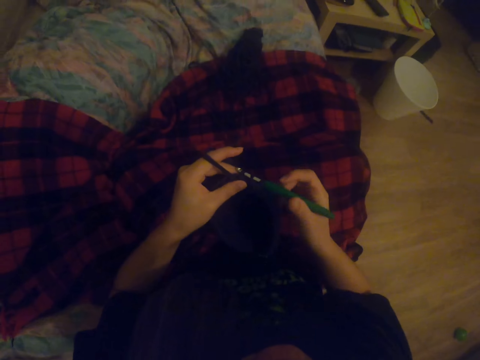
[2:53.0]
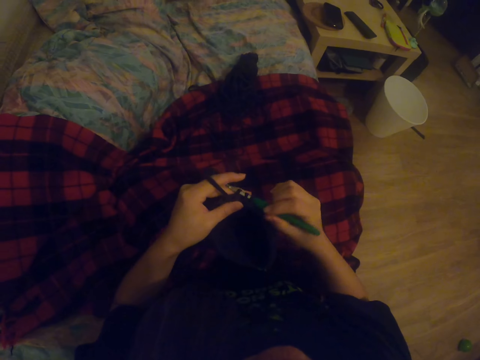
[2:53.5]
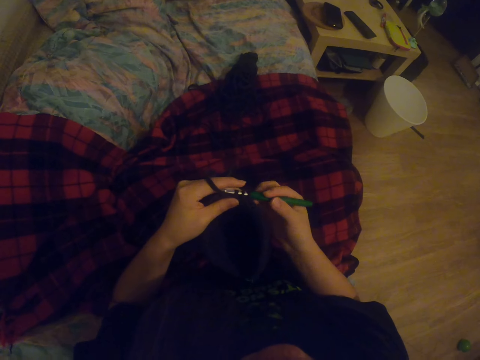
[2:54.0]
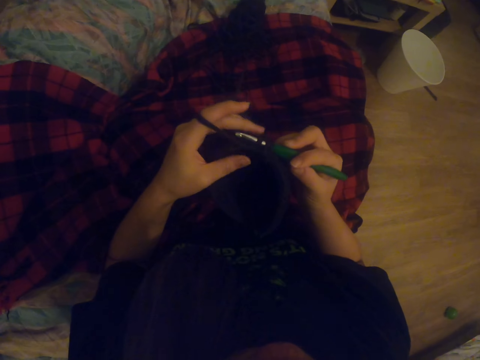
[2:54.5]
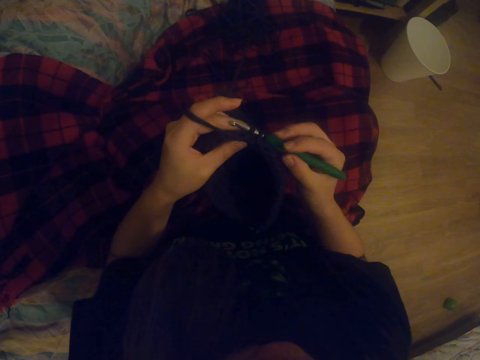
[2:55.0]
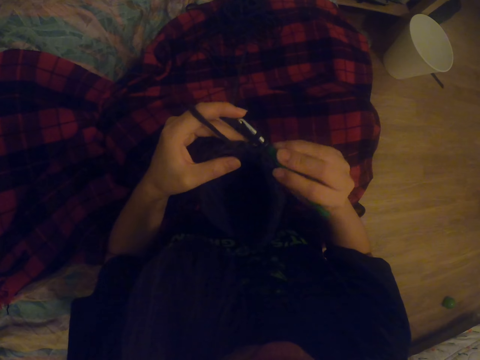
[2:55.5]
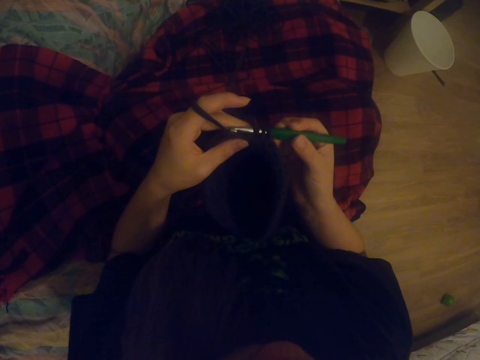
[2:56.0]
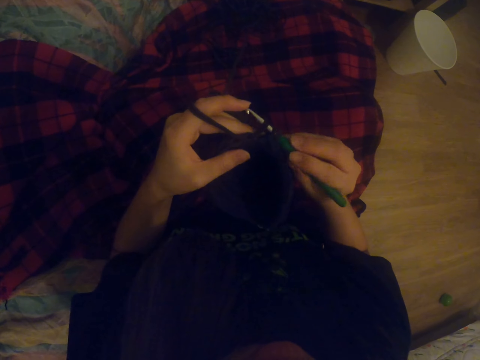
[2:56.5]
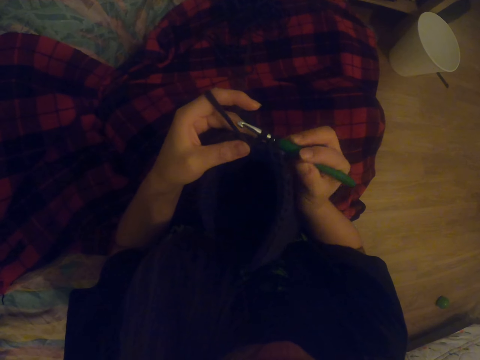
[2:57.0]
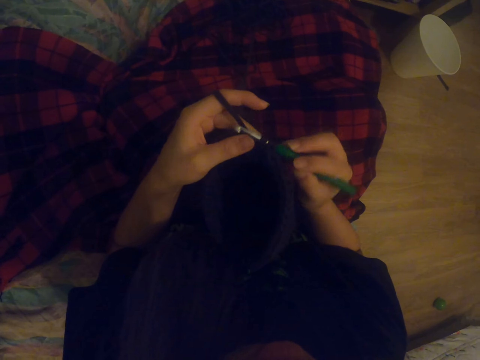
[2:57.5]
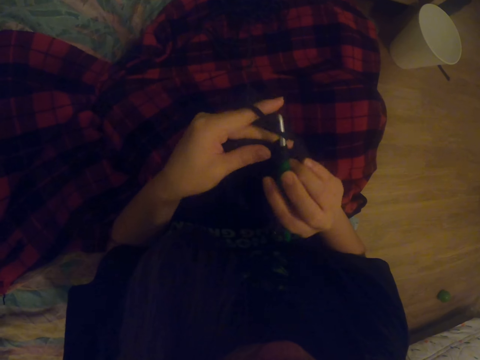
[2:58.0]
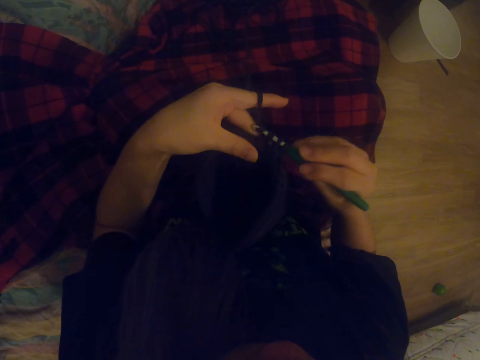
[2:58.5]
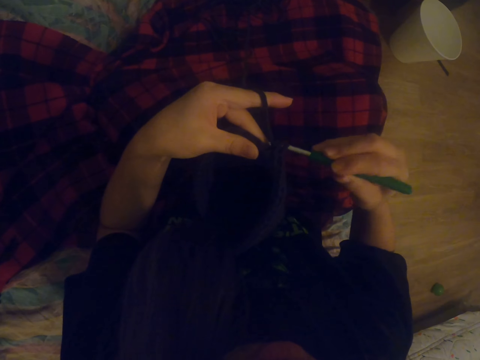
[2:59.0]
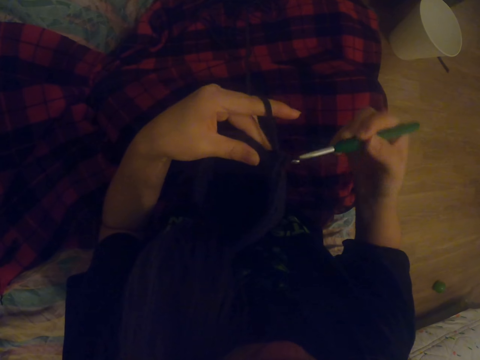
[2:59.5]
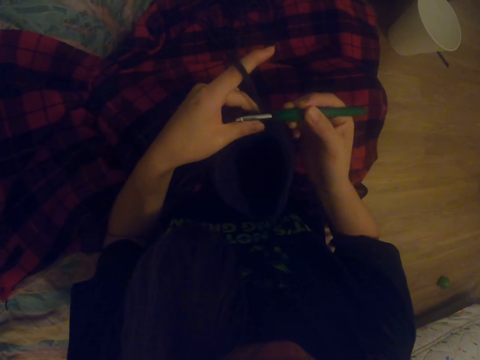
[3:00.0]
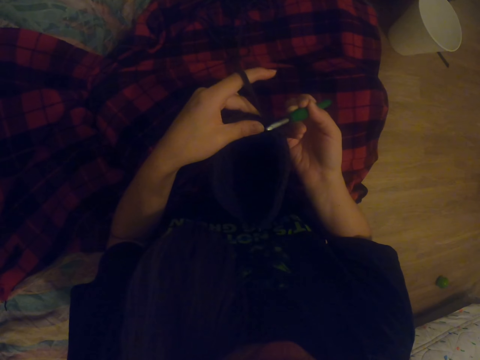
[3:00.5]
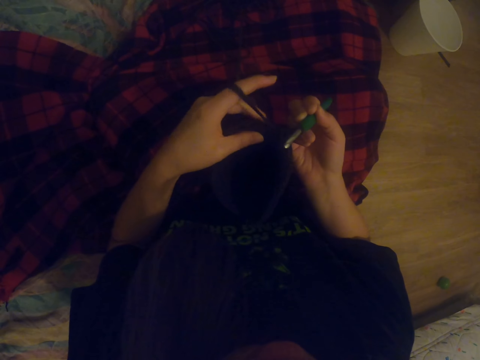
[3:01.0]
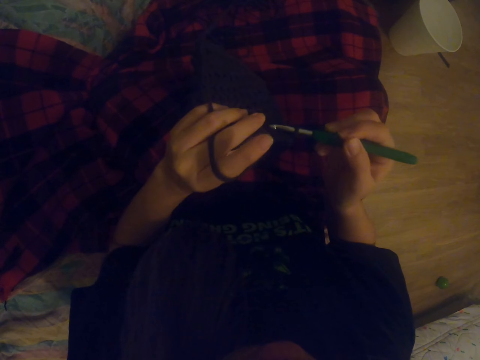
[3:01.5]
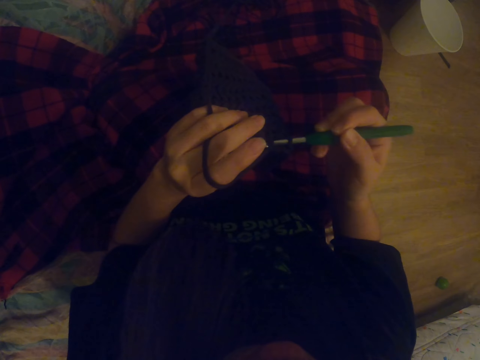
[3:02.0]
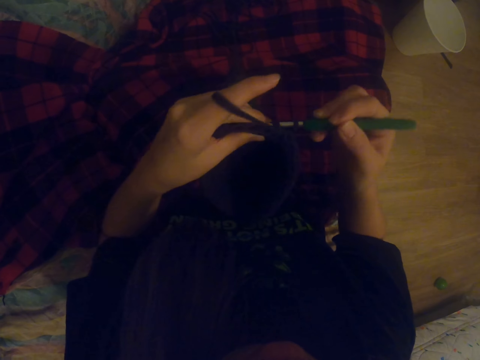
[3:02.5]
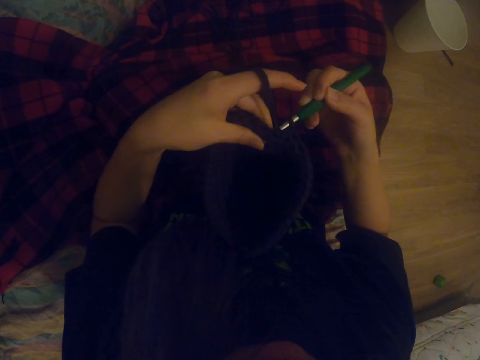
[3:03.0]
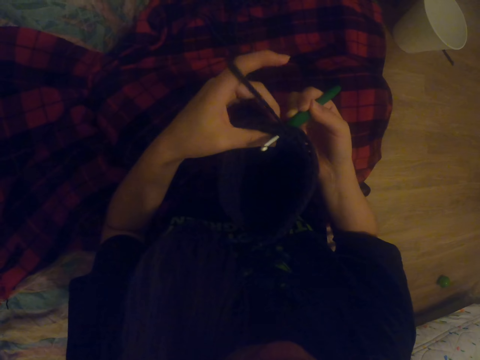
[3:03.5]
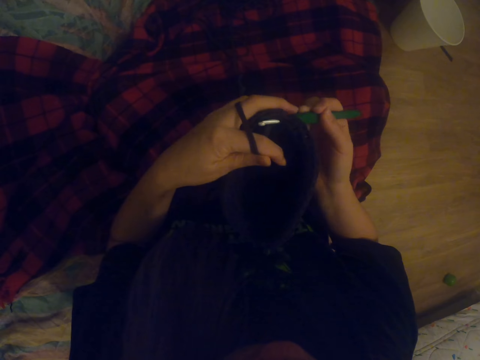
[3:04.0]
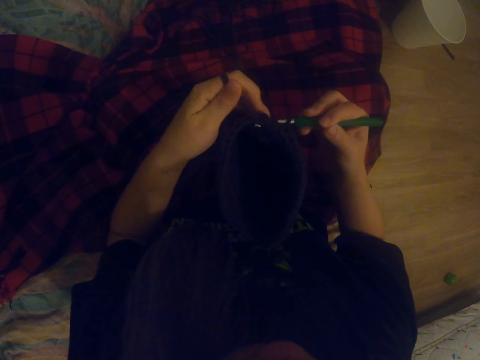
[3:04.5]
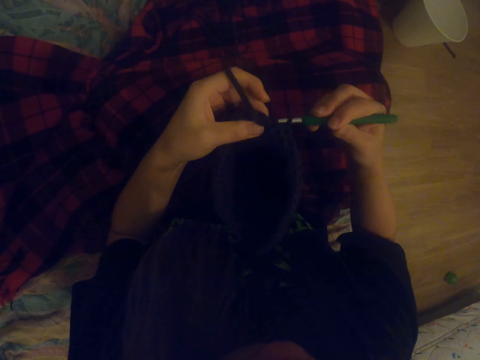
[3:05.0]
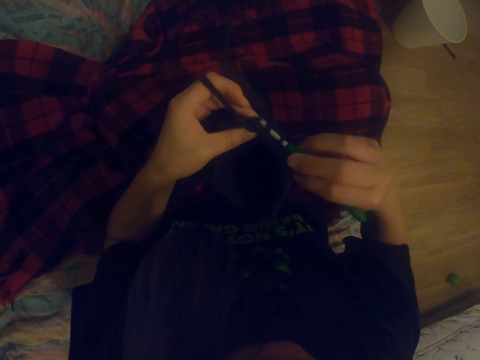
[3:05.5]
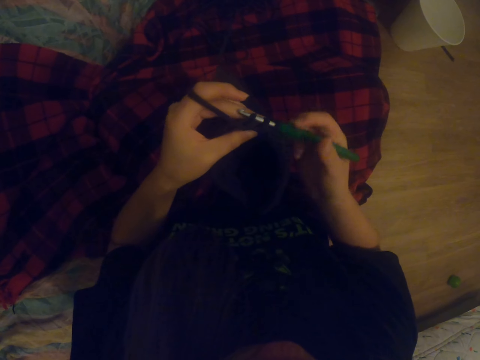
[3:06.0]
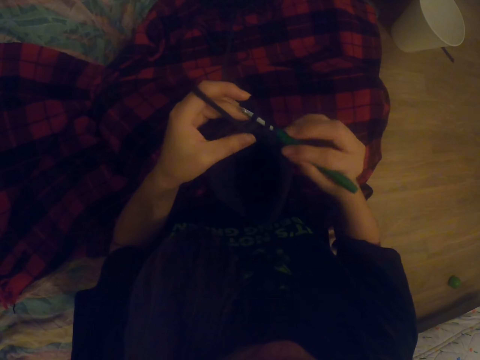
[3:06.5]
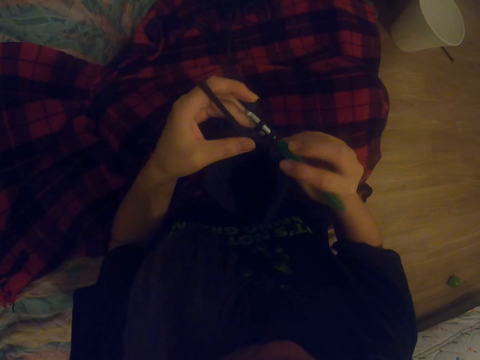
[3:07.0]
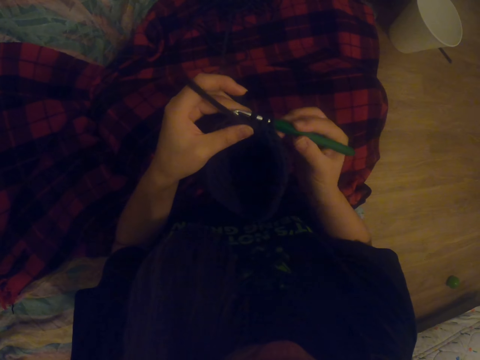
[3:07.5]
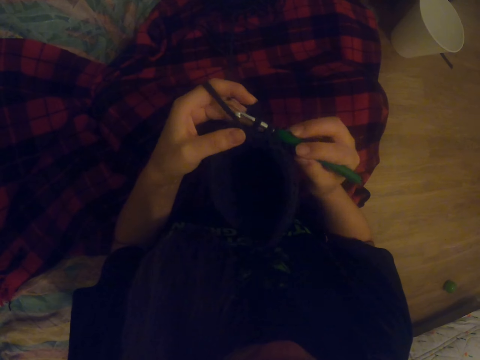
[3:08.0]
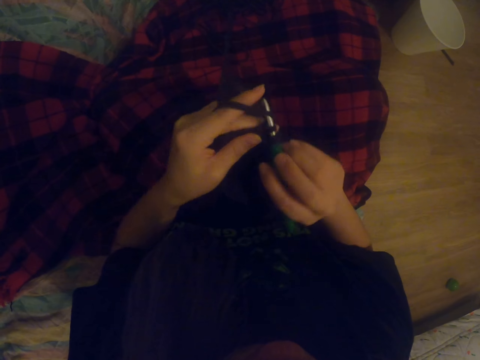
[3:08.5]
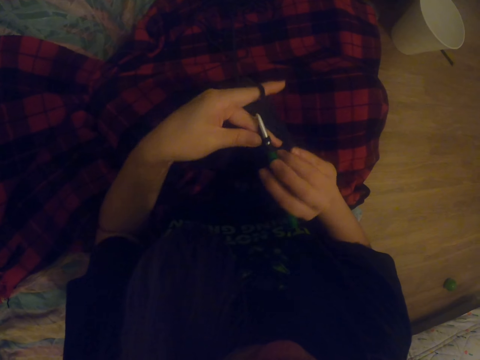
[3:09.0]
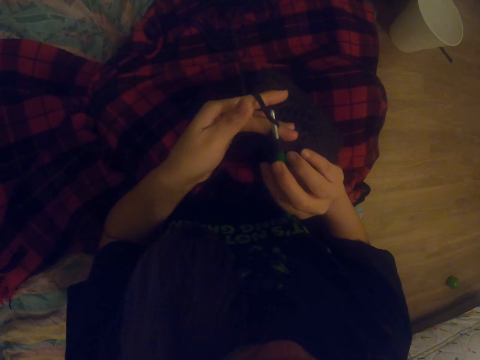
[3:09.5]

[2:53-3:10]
The camera wearer knits. They put a thread on the crochet. They knit.

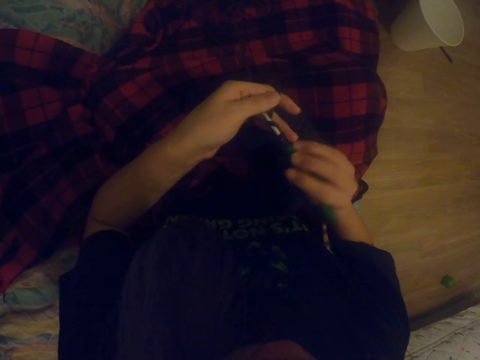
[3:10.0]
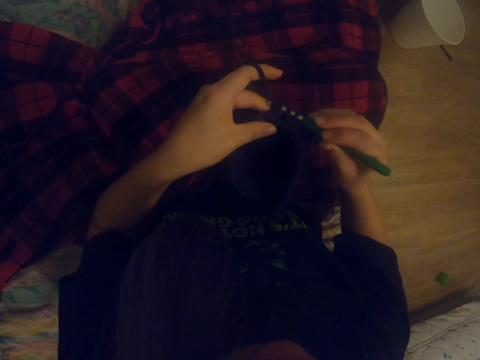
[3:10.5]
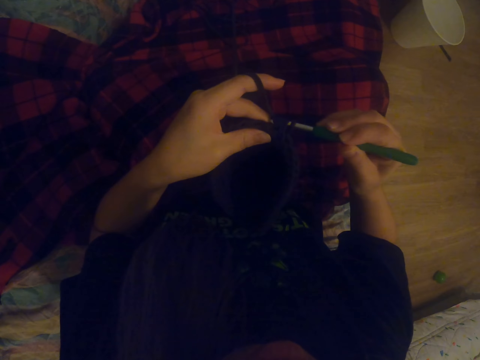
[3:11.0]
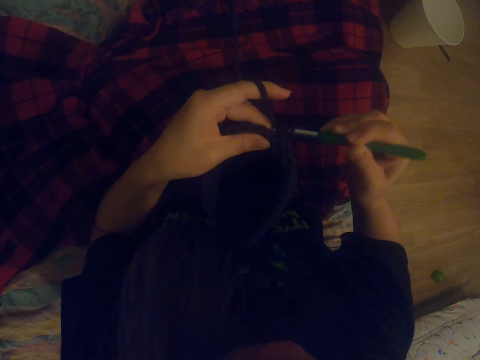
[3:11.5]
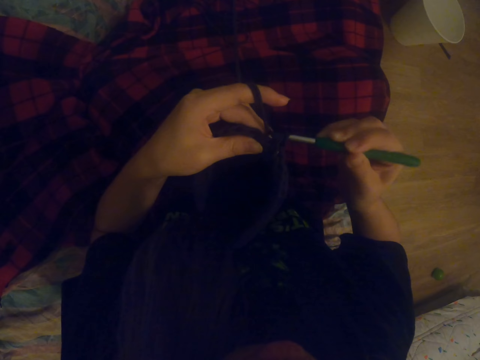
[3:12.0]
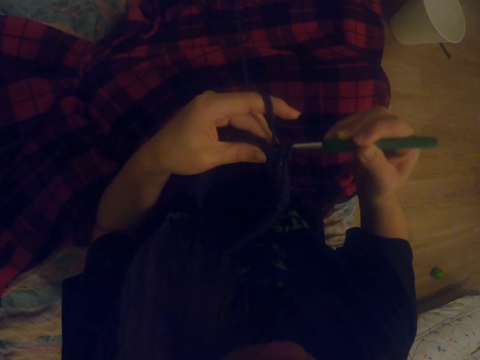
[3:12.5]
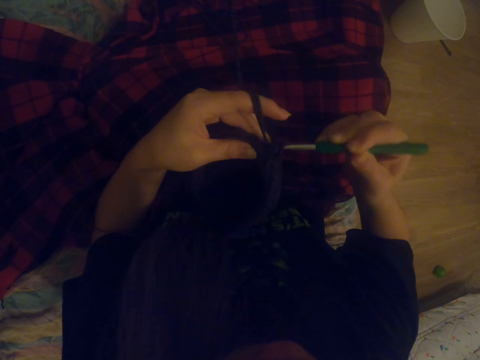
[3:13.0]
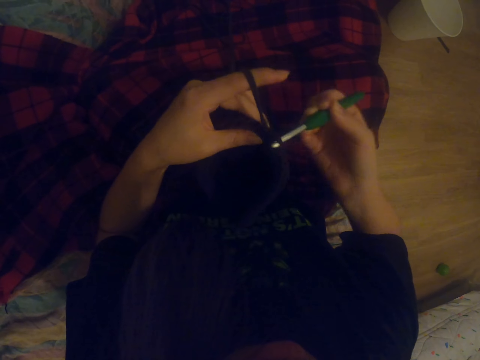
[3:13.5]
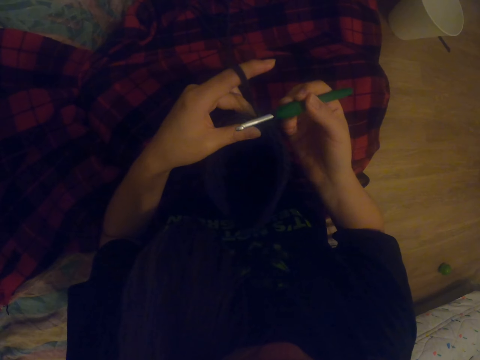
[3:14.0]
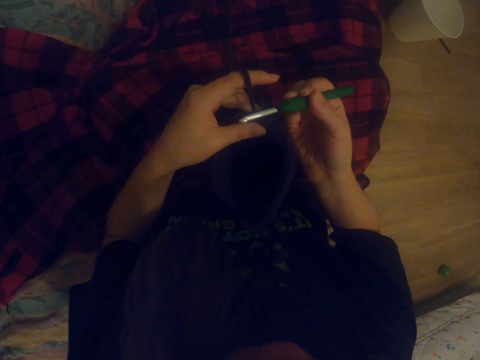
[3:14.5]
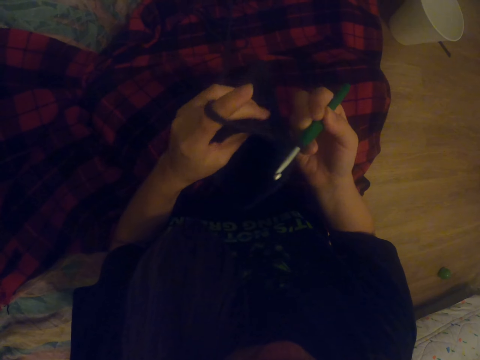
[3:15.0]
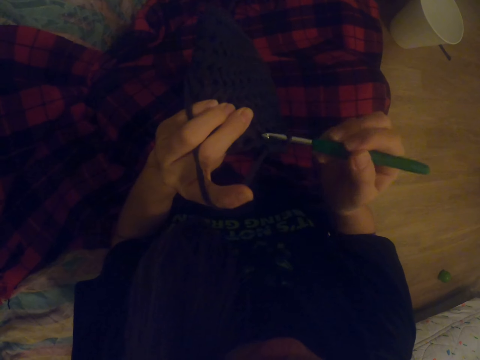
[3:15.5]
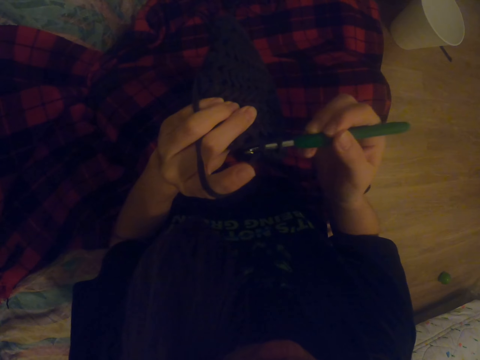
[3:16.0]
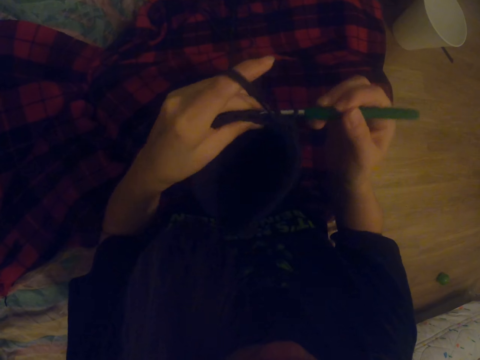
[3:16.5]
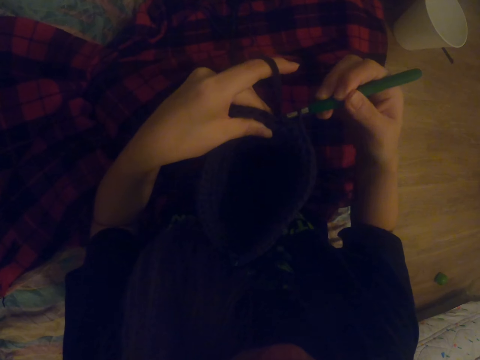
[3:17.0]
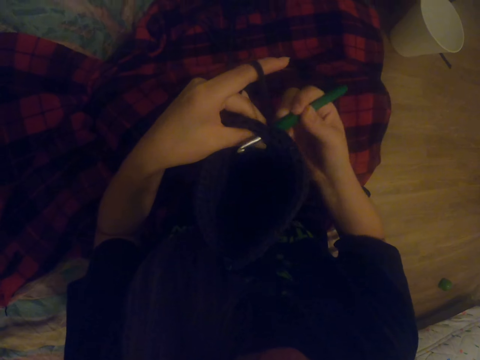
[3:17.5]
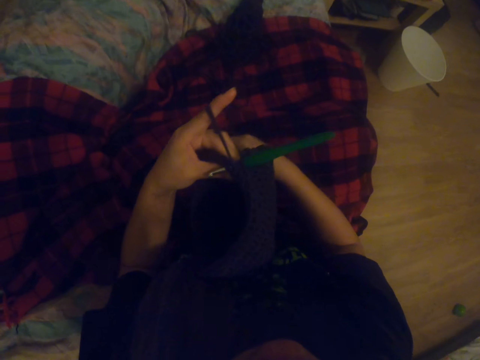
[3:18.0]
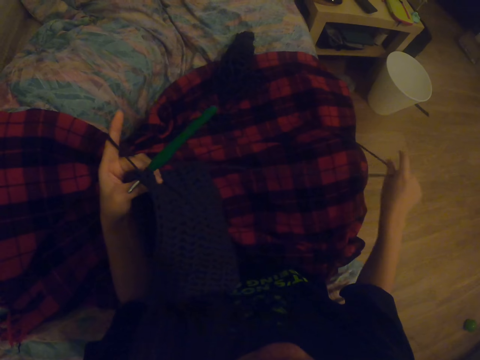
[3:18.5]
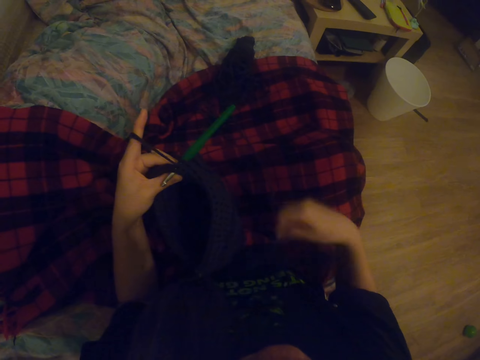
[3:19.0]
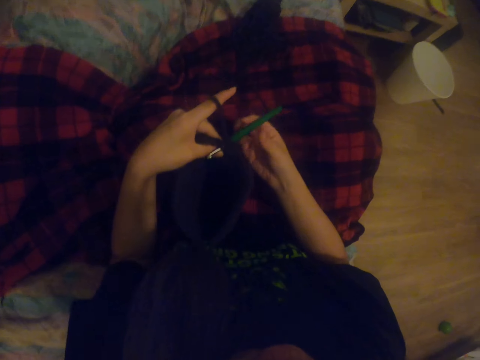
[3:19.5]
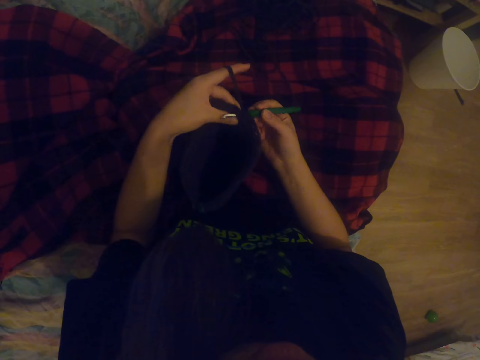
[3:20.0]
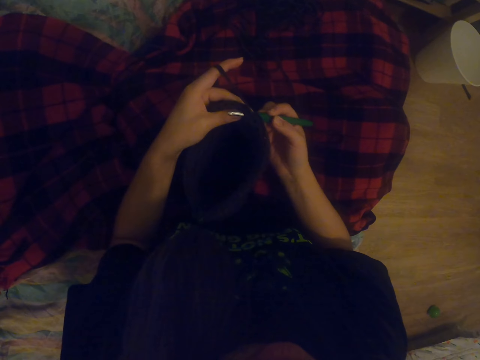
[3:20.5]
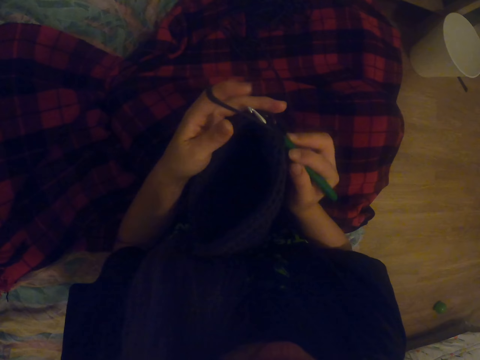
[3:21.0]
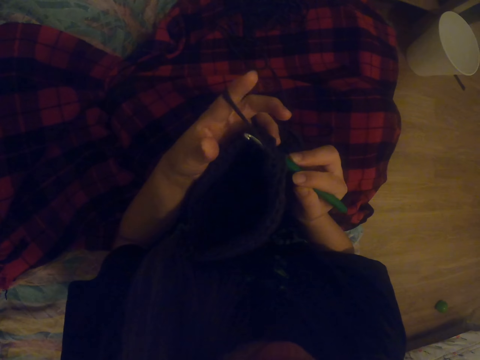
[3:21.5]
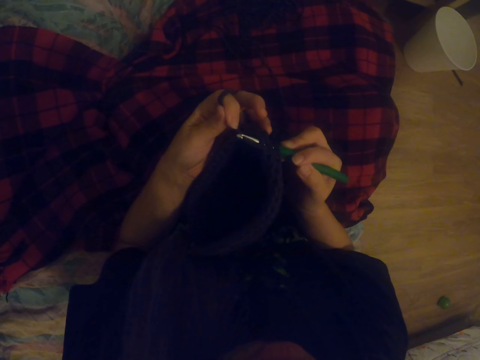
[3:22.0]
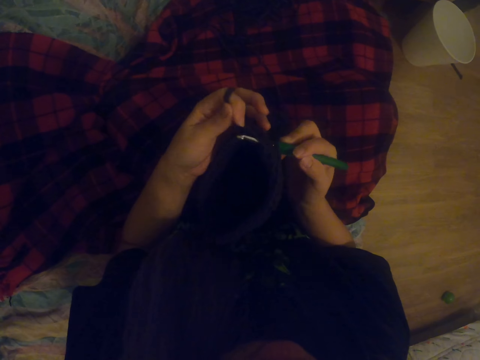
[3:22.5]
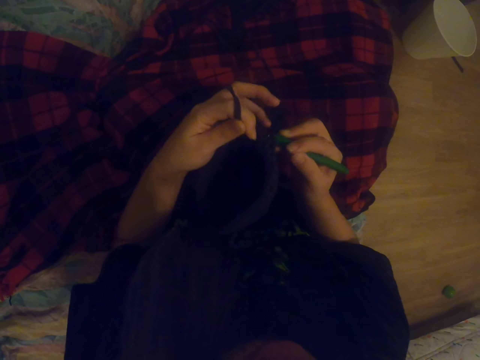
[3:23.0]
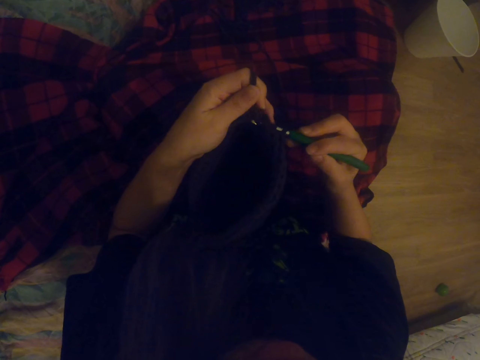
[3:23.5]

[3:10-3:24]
The camera wearer pulls a thread. They hold the knitting crochet. They knit the cloth. They put the thread on the crochet.
